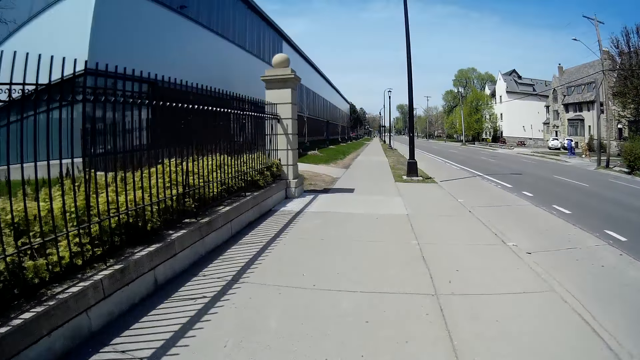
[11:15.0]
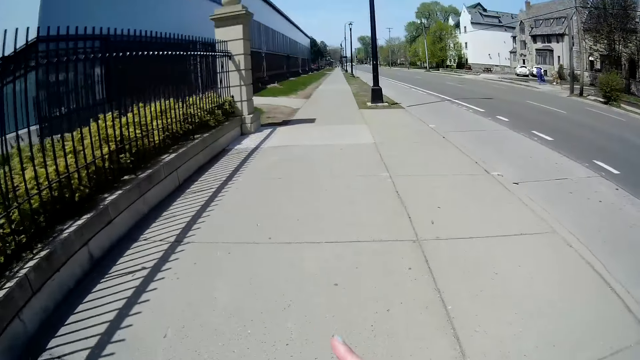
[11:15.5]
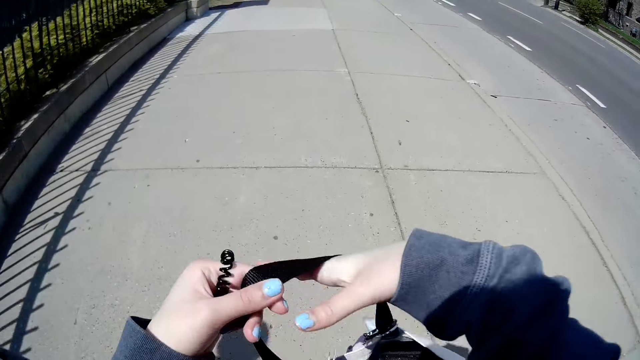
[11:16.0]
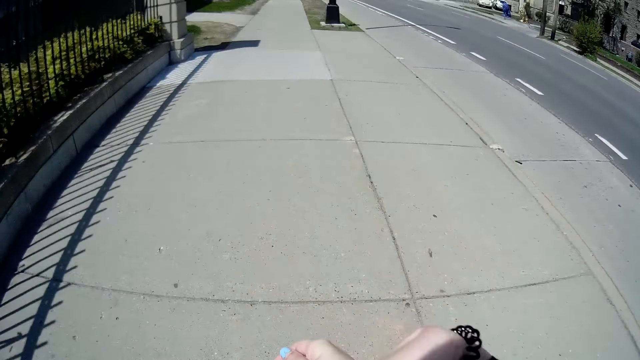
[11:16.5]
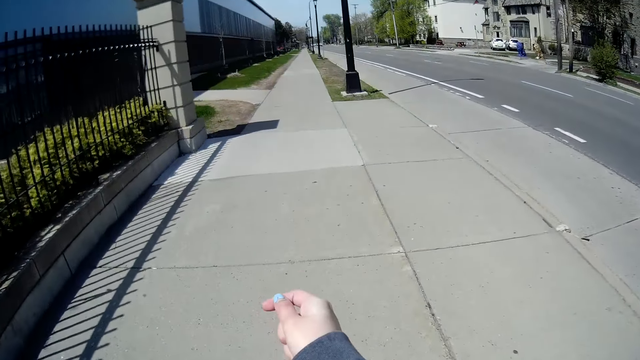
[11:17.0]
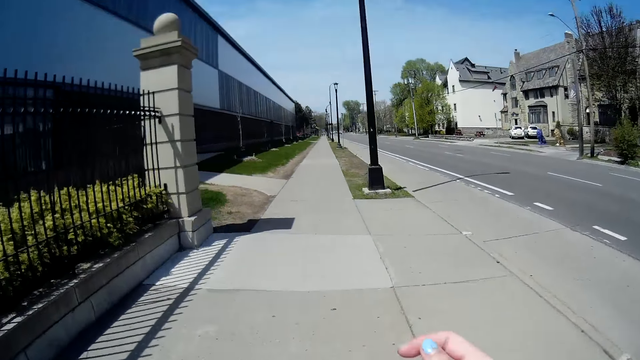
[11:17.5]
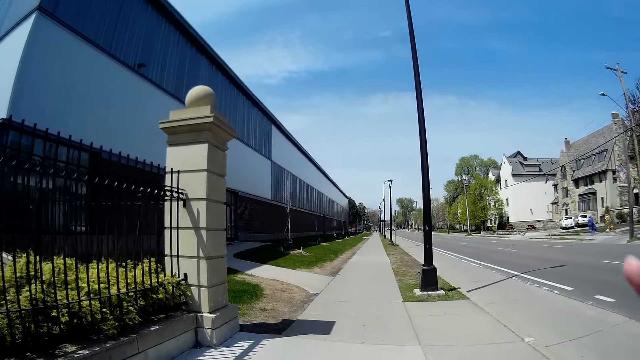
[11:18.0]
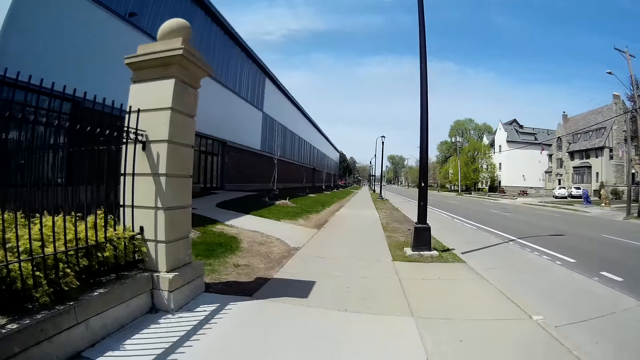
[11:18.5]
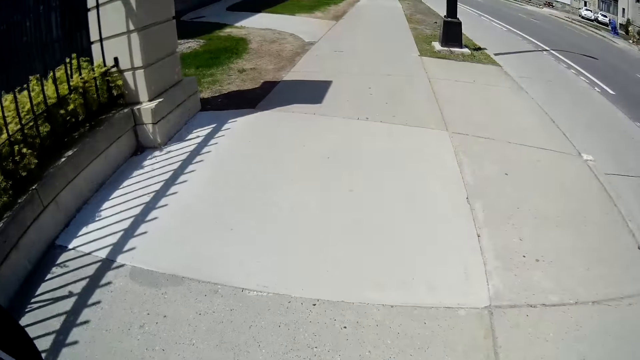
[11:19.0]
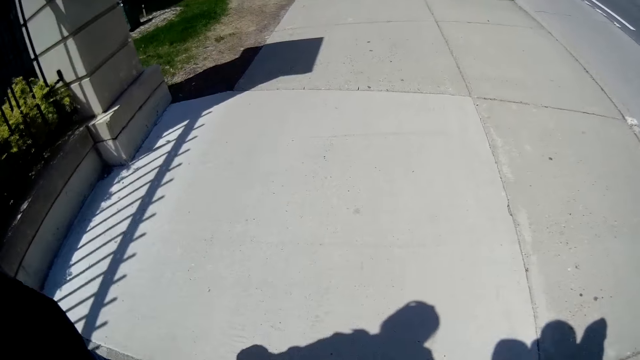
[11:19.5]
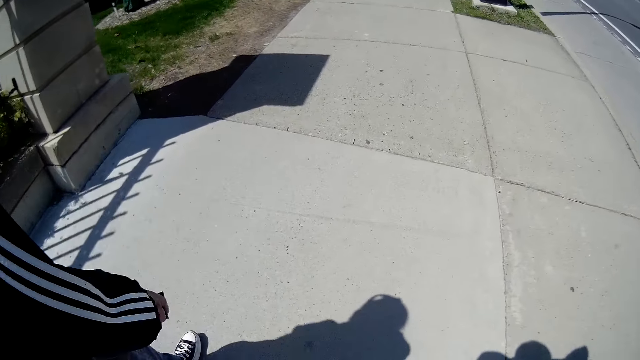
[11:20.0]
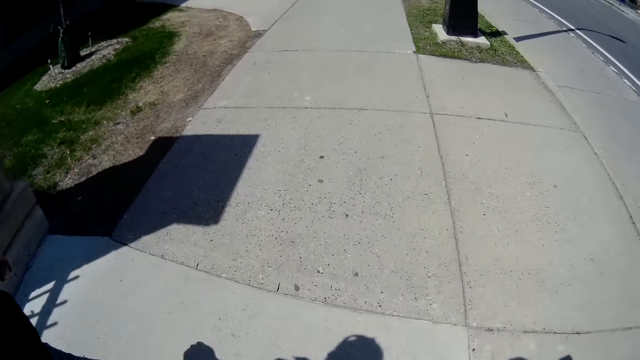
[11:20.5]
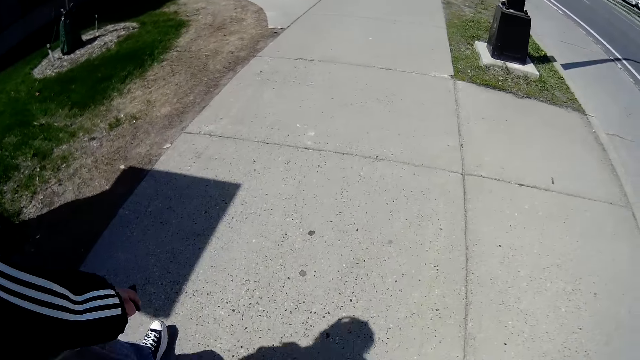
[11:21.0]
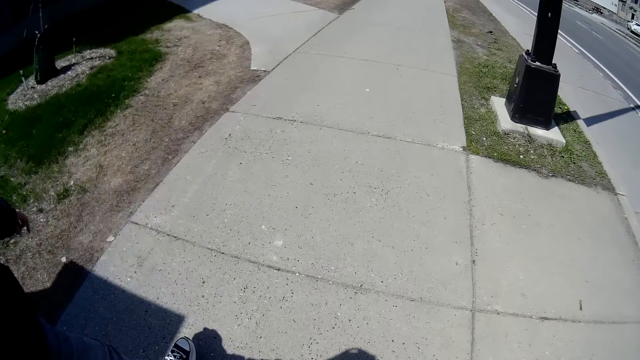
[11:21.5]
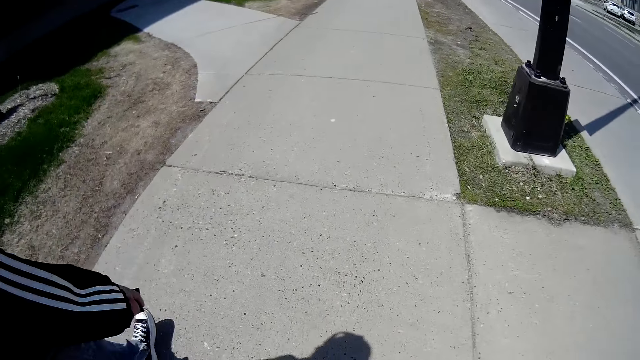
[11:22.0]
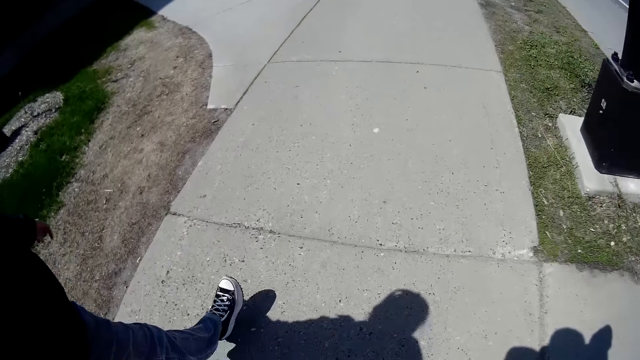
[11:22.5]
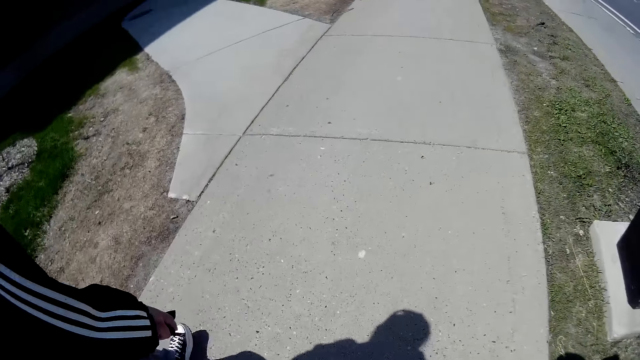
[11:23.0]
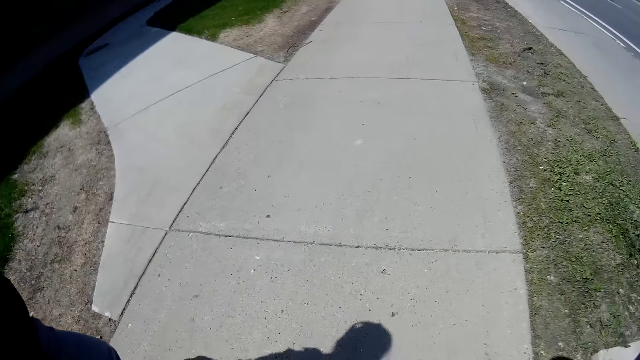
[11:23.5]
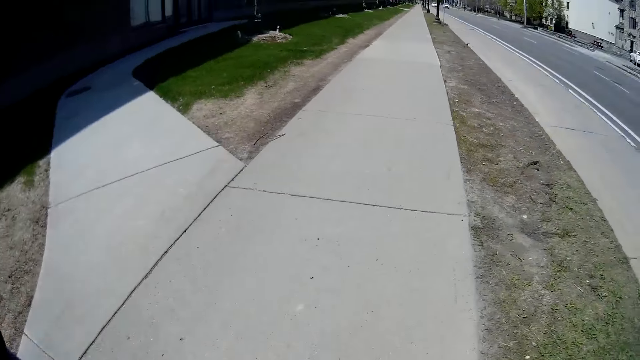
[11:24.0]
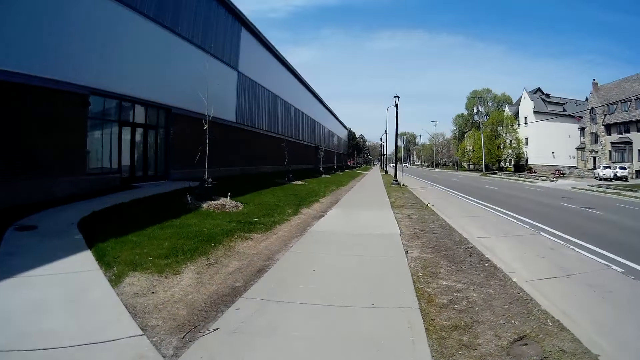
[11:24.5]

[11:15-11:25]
The camera wearer holds the bag handle. They walk on the pavement.

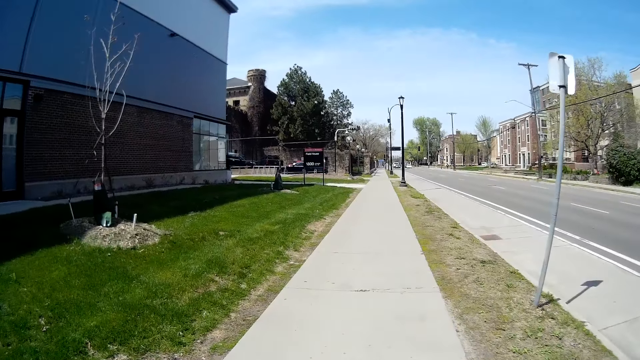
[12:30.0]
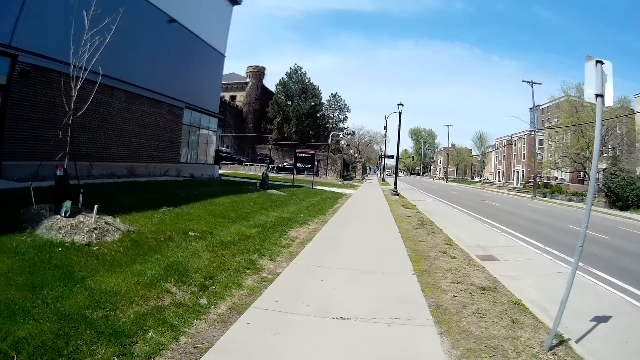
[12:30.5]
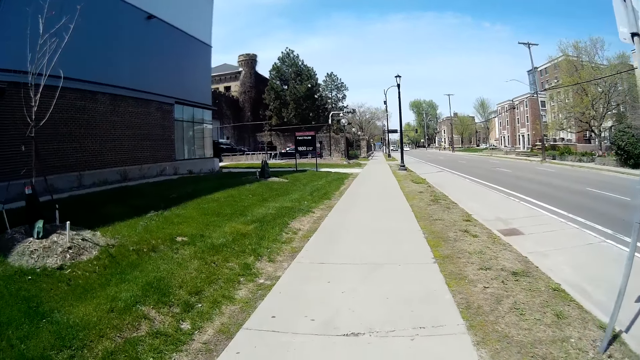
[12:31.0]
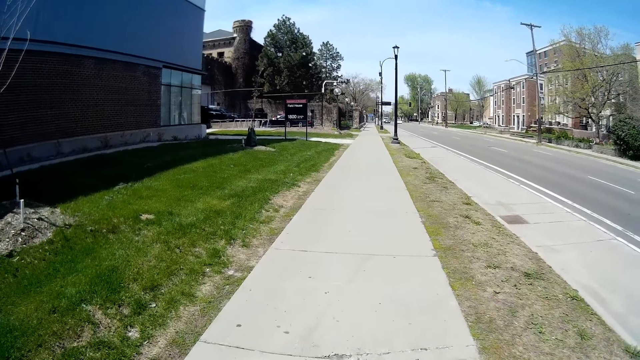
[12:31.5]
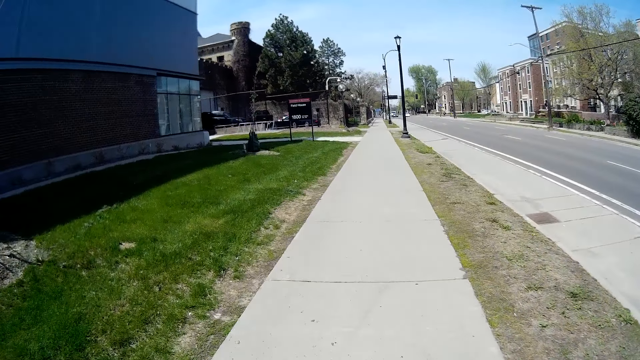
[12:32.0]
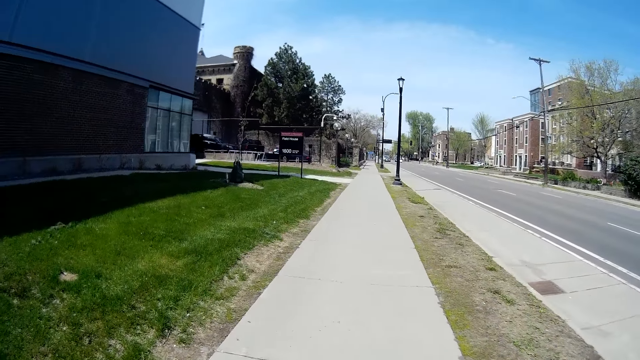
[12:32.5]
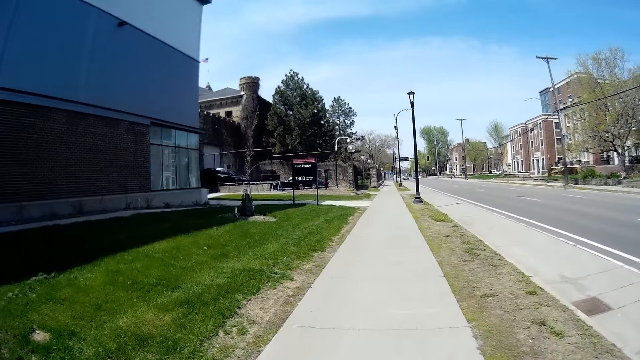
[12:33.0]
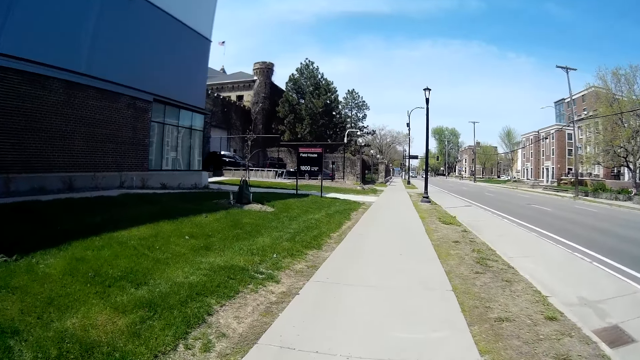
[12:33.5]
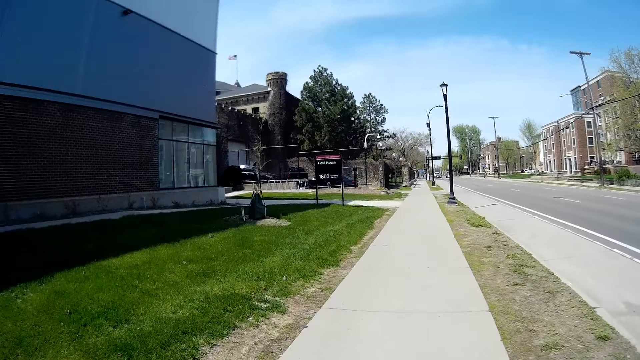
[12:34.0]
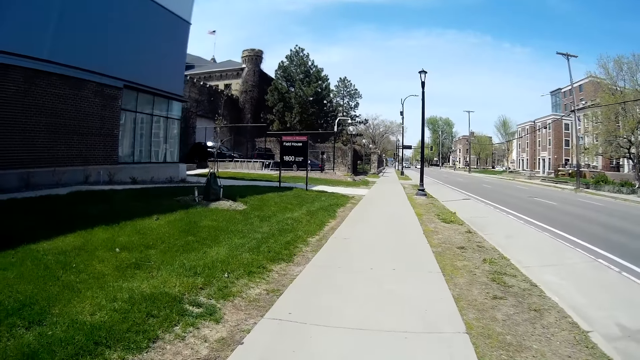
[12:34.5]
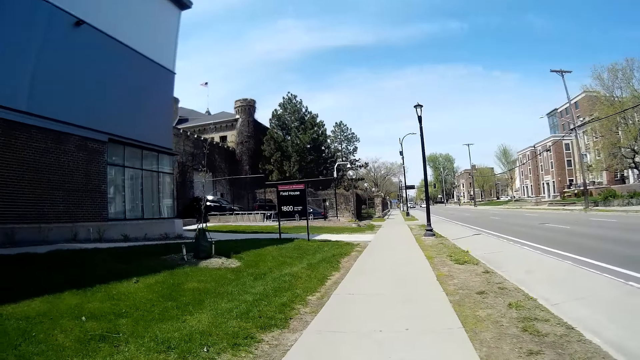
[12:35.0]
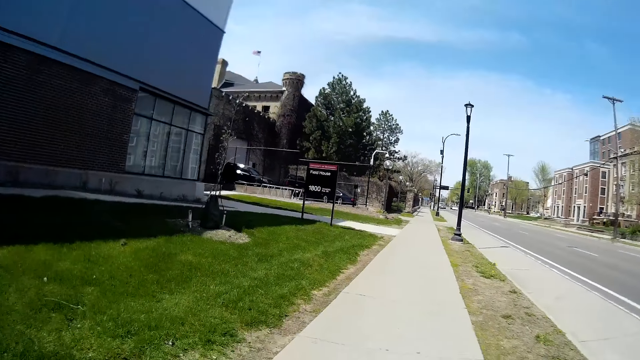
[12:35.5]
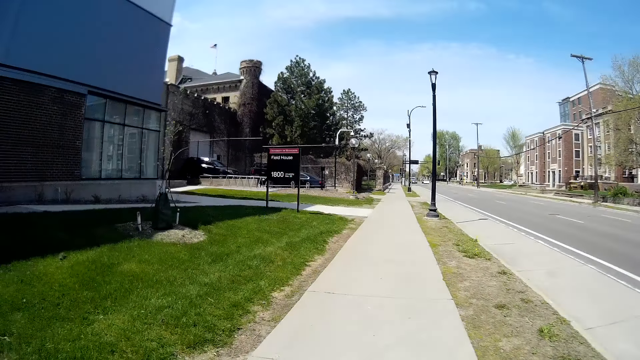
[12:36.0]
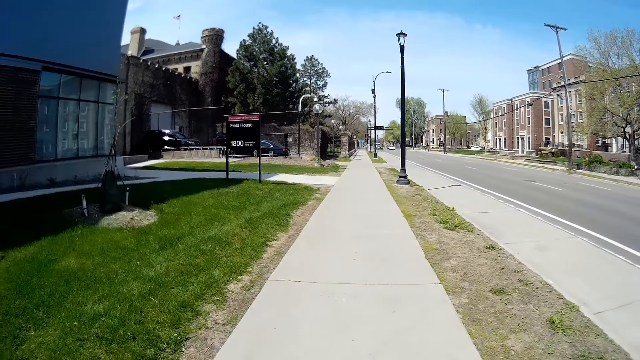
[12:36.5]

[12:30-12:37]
The camera wearer interacts with the woman.

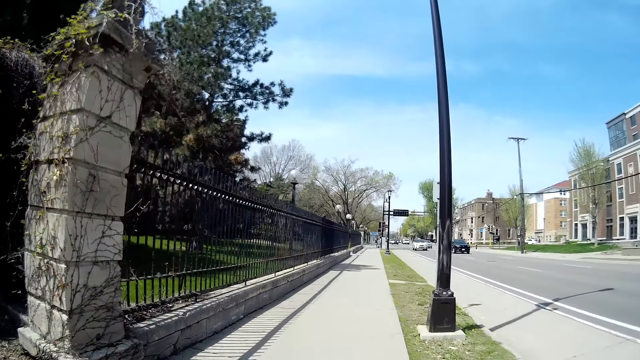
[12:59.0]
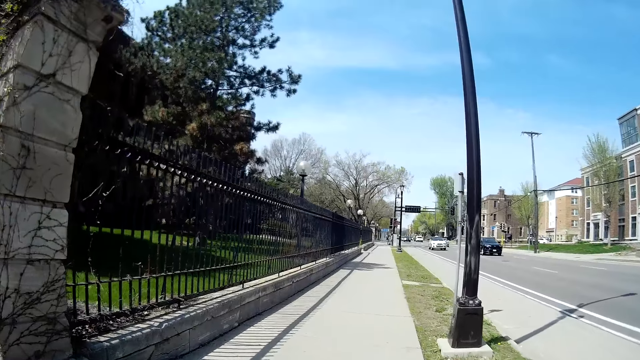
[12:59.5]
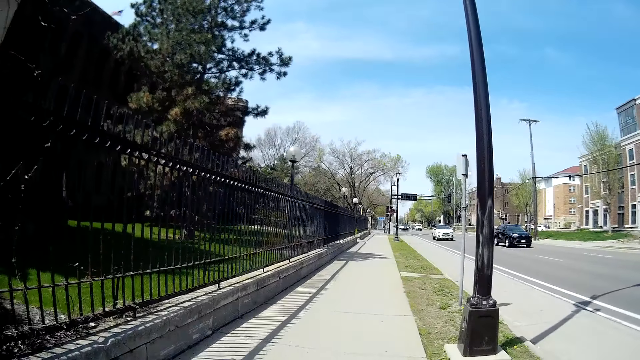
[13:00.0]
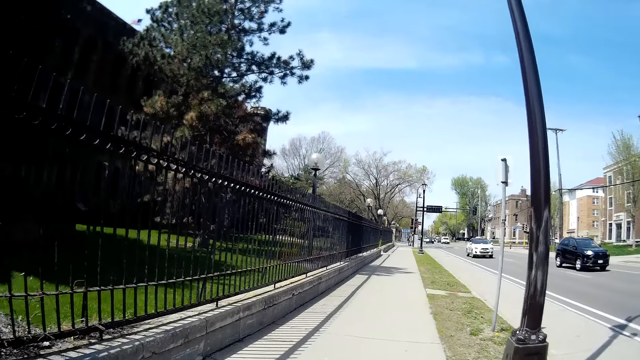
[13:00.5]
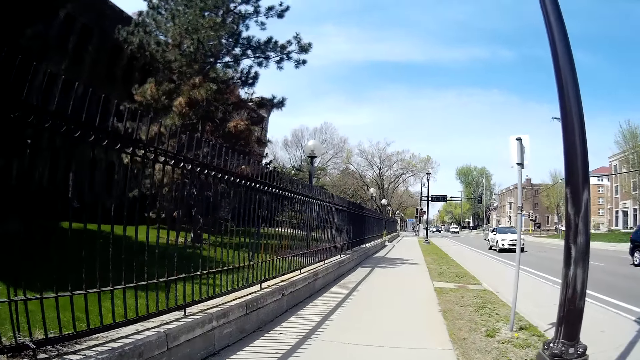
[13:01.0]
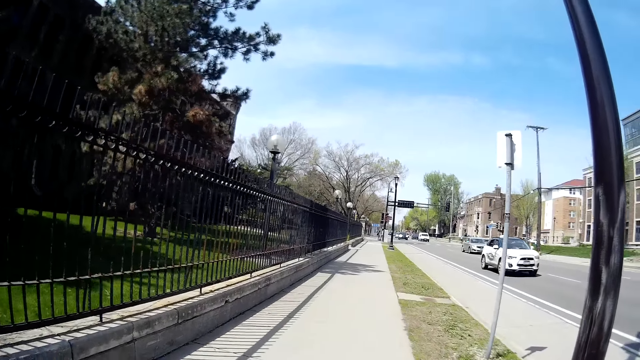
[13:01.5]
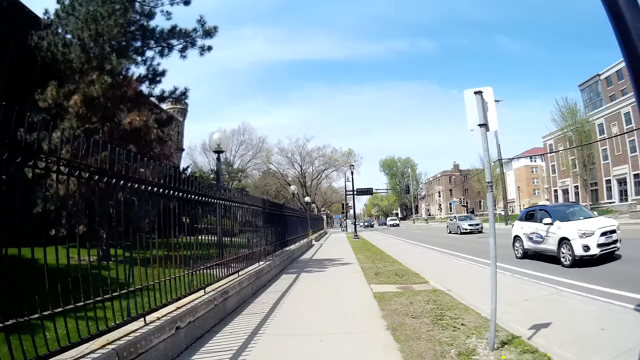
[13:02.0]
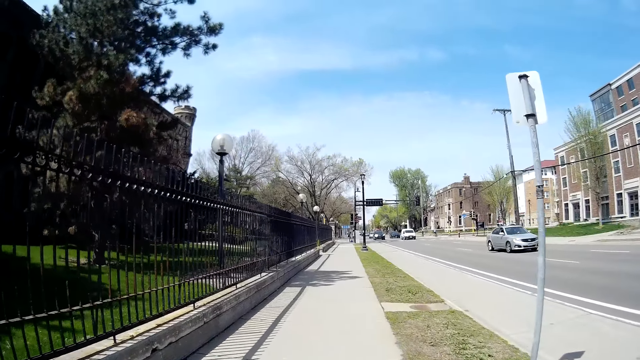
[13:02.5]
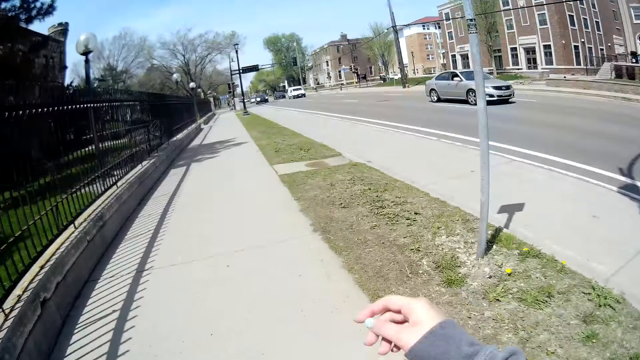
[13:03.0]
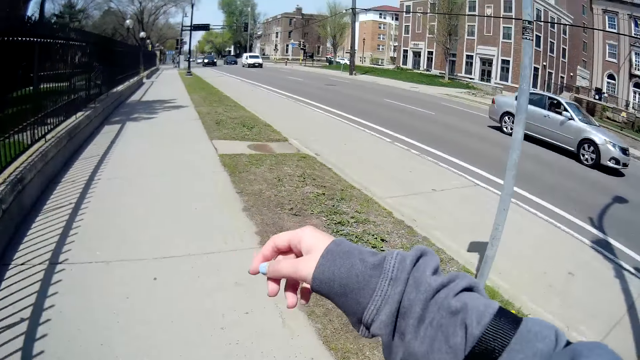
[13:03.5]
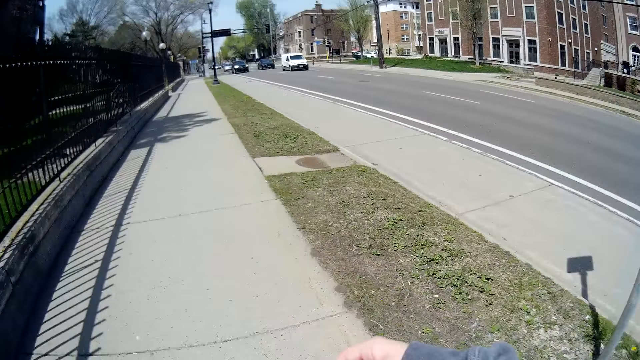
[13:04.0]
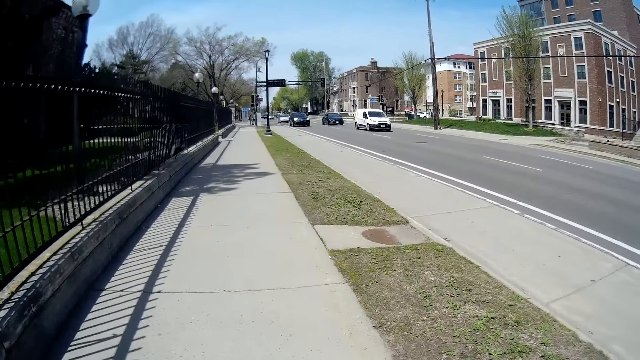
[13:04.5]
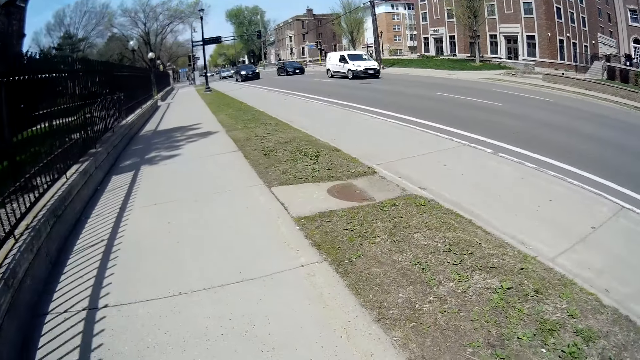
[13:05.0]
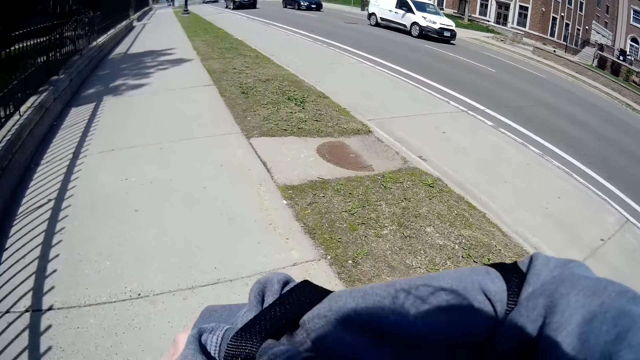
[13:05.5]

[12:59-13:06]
The camera wearer walks on the pavement. She adjusts the rope of a bag on her right hand with her left hand.
